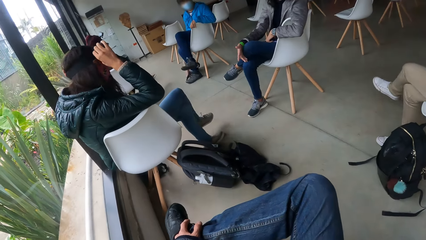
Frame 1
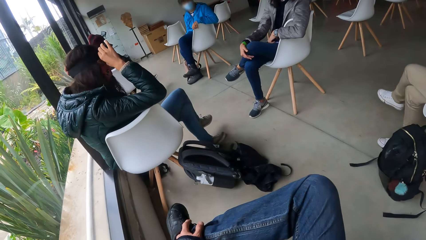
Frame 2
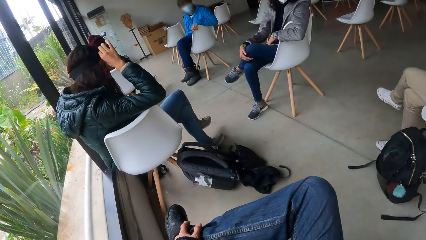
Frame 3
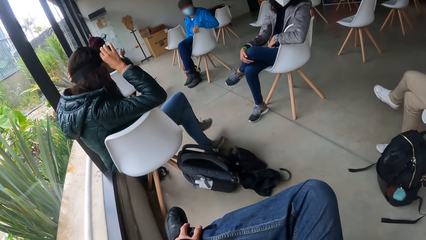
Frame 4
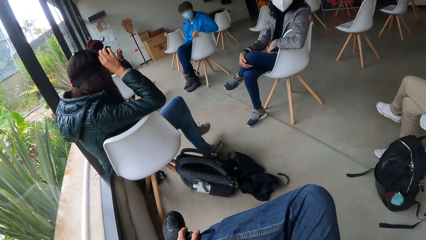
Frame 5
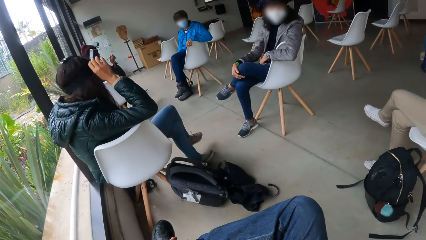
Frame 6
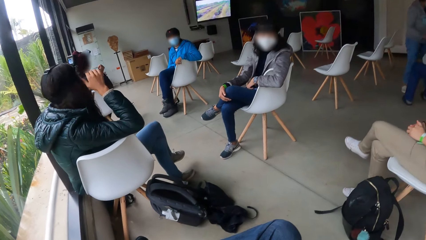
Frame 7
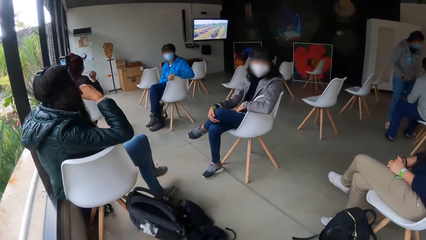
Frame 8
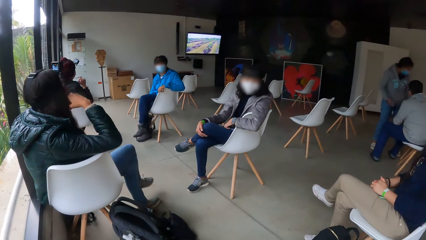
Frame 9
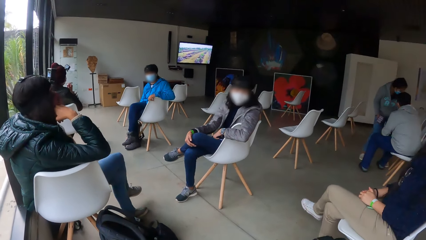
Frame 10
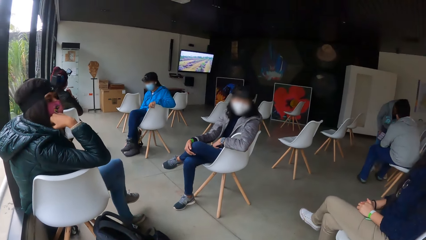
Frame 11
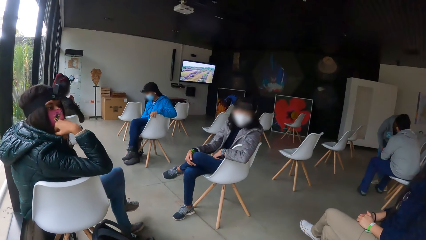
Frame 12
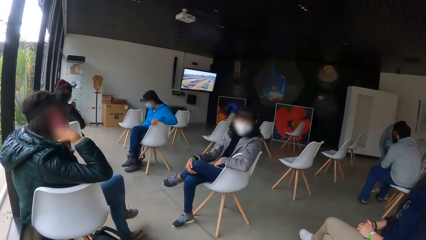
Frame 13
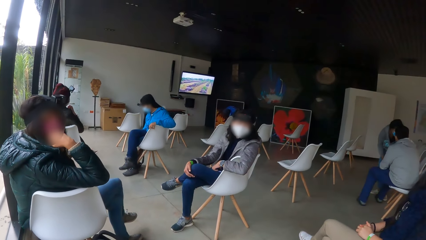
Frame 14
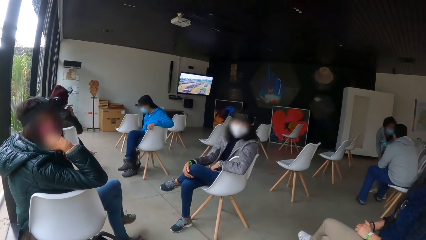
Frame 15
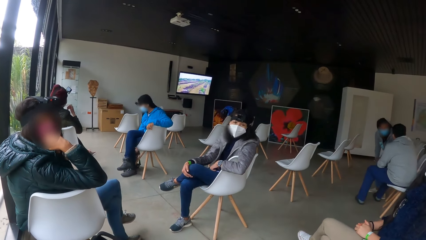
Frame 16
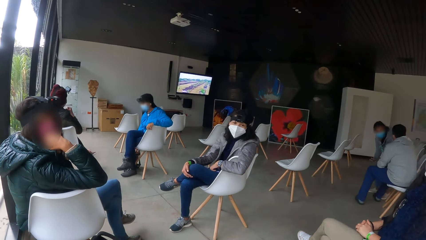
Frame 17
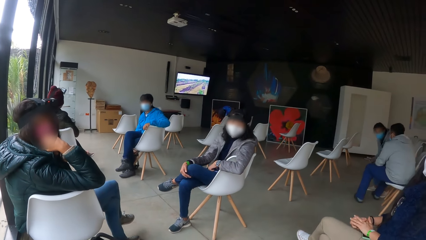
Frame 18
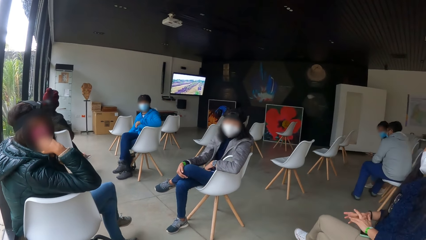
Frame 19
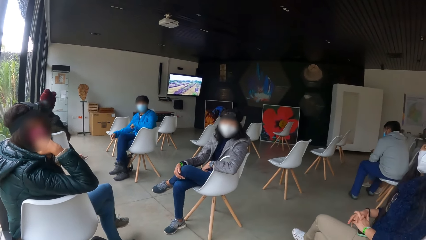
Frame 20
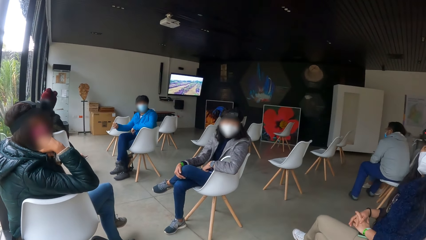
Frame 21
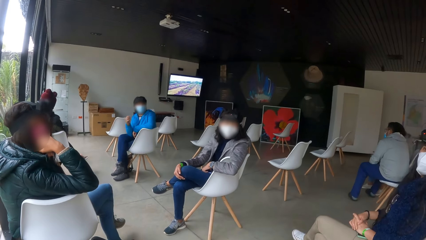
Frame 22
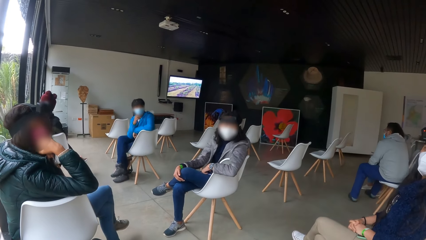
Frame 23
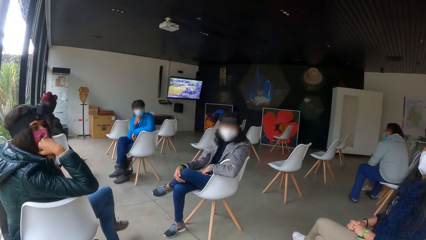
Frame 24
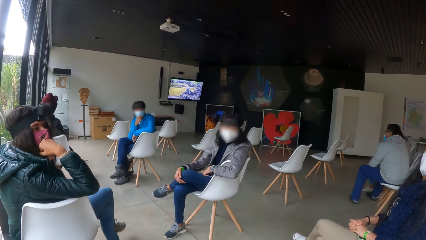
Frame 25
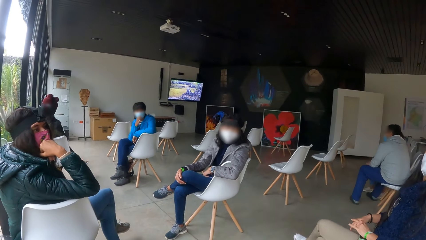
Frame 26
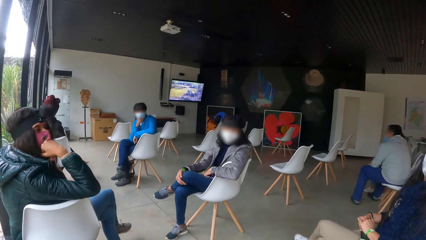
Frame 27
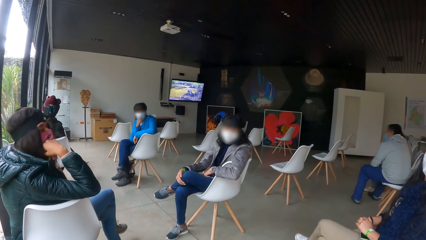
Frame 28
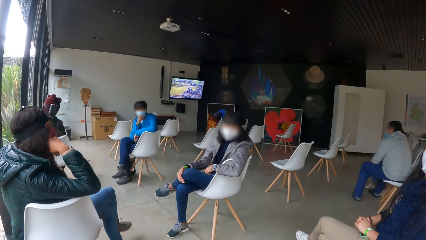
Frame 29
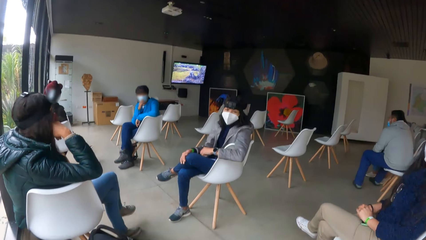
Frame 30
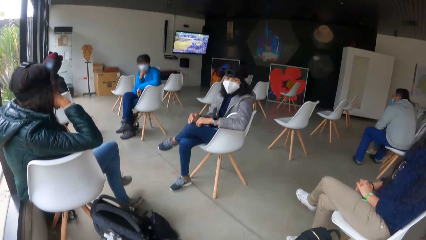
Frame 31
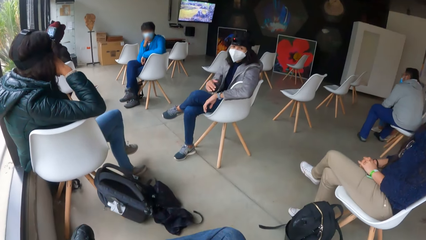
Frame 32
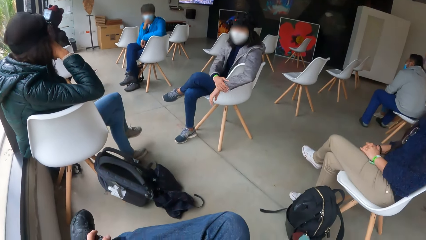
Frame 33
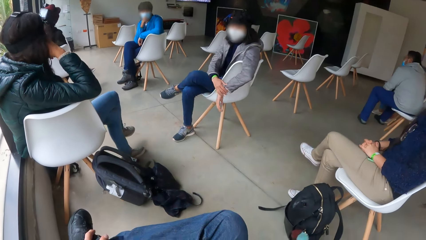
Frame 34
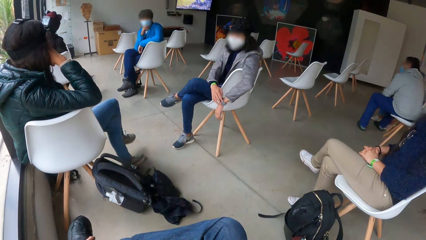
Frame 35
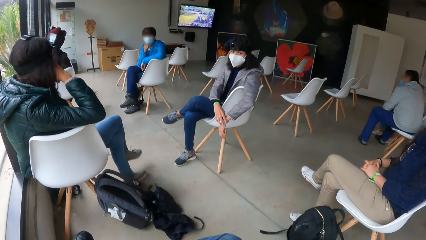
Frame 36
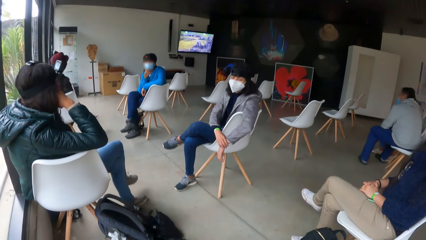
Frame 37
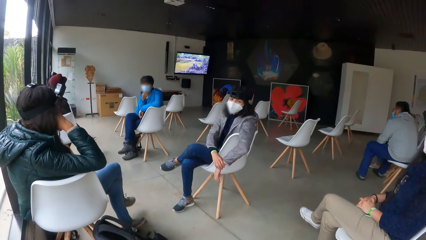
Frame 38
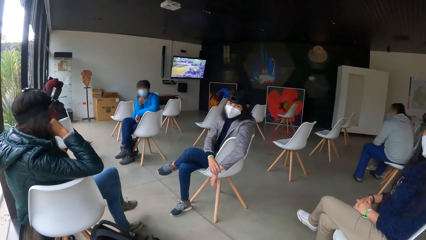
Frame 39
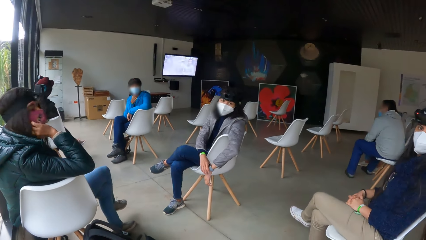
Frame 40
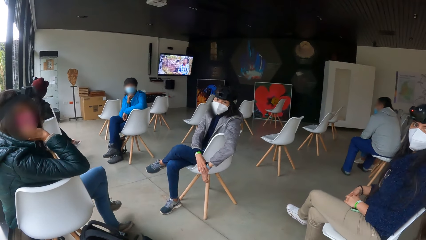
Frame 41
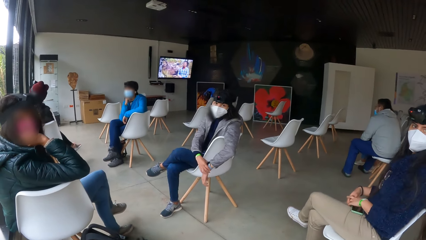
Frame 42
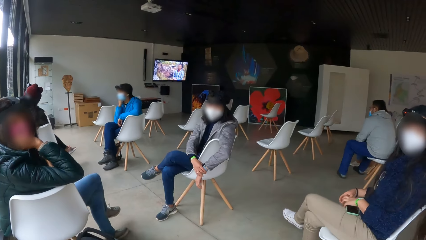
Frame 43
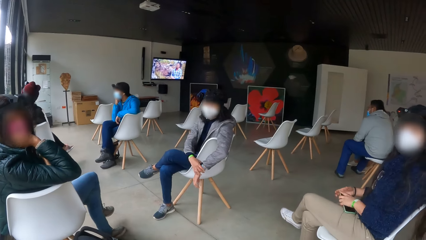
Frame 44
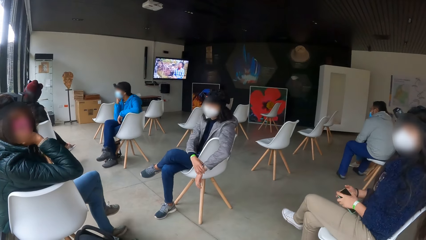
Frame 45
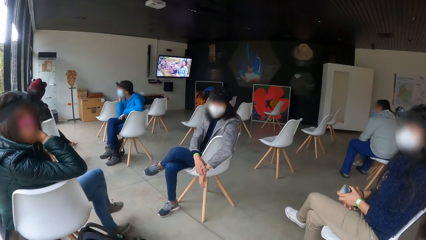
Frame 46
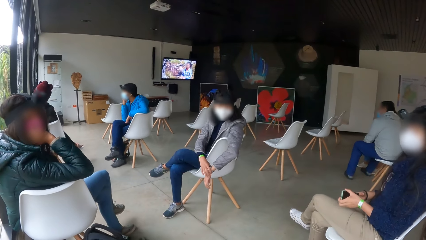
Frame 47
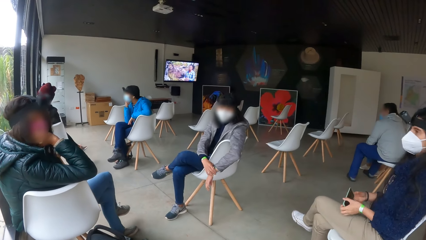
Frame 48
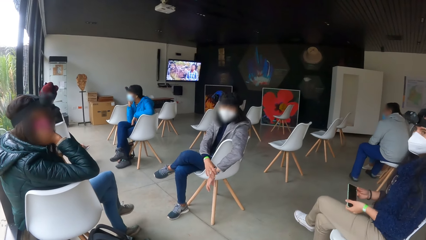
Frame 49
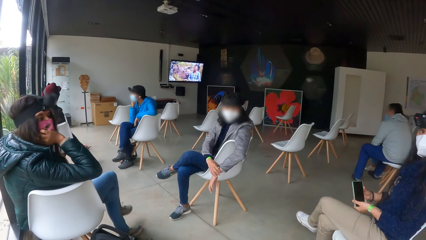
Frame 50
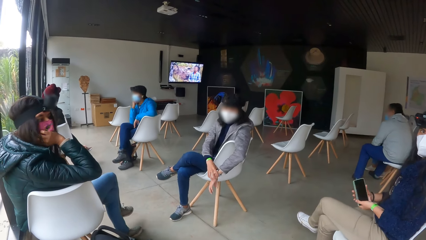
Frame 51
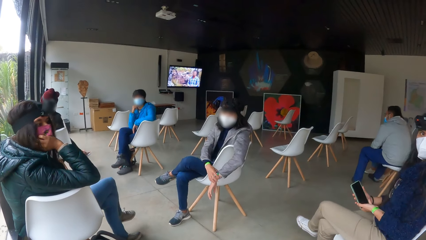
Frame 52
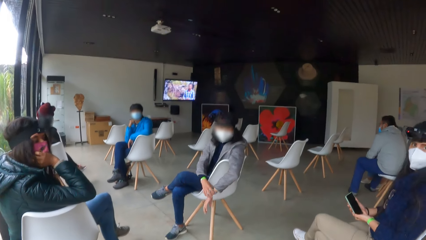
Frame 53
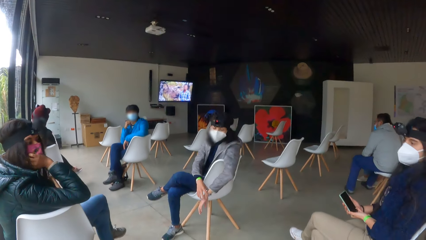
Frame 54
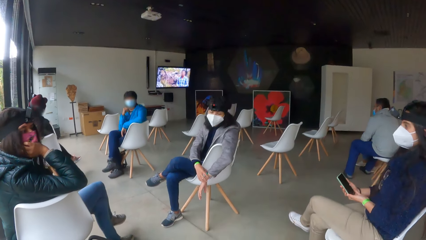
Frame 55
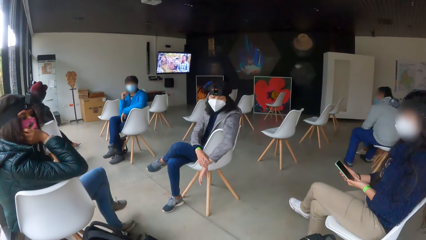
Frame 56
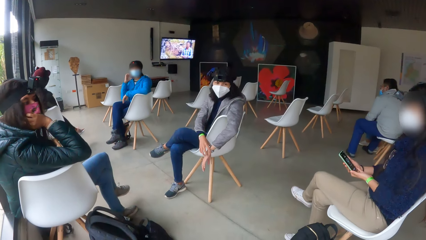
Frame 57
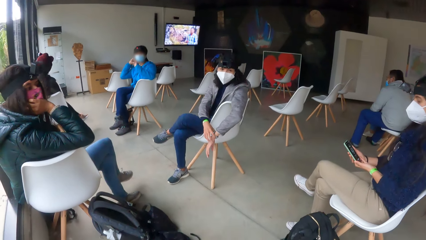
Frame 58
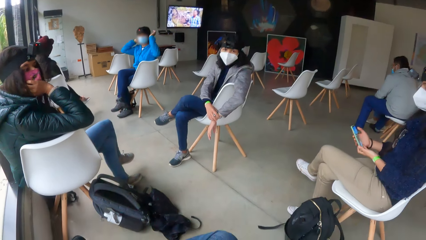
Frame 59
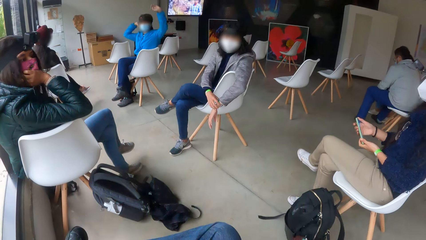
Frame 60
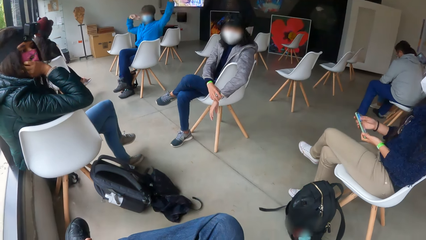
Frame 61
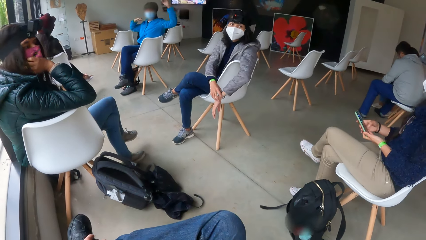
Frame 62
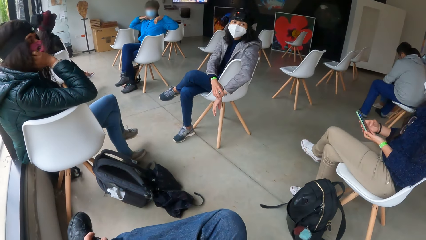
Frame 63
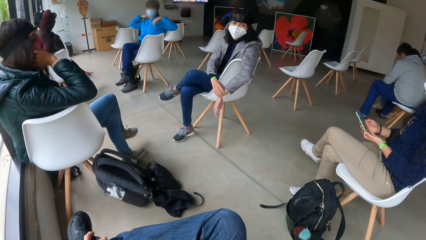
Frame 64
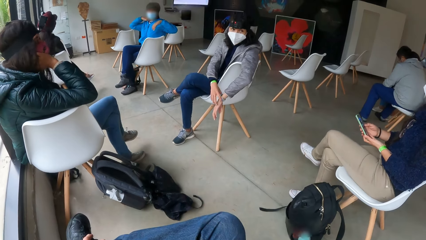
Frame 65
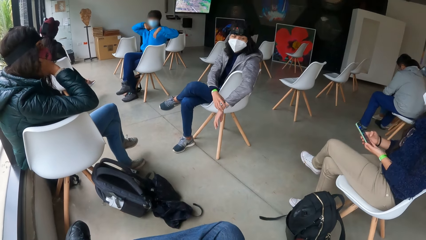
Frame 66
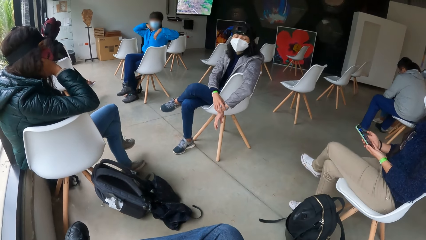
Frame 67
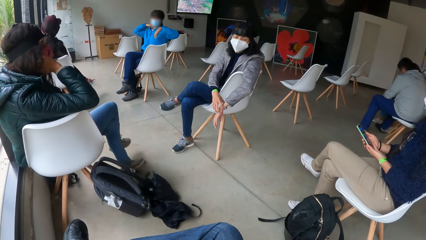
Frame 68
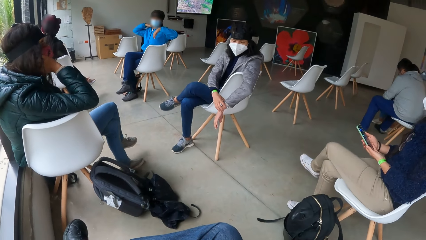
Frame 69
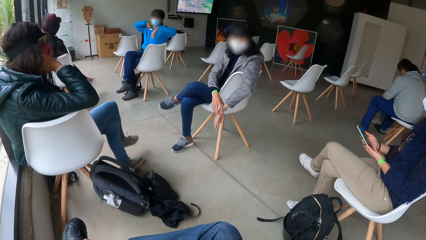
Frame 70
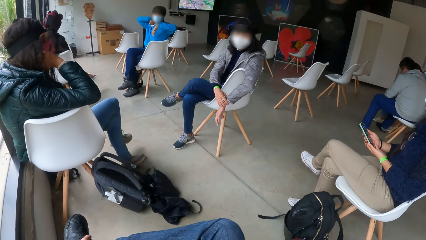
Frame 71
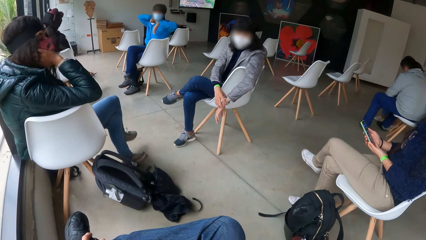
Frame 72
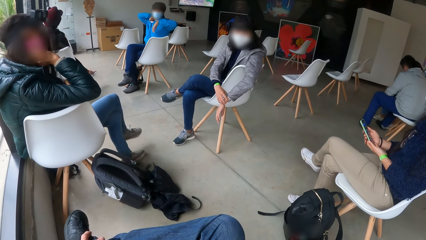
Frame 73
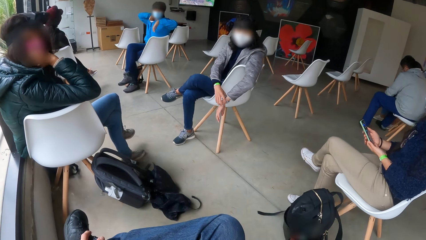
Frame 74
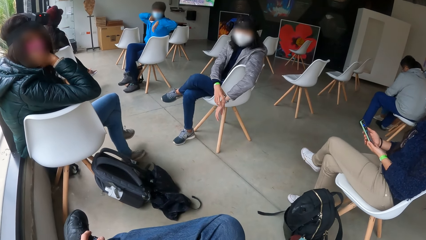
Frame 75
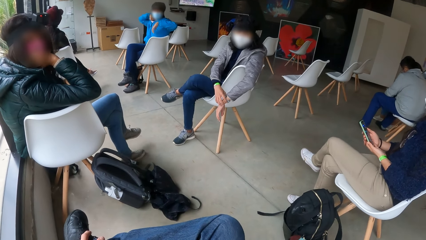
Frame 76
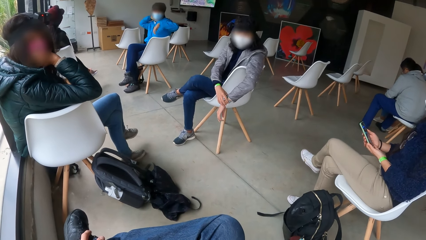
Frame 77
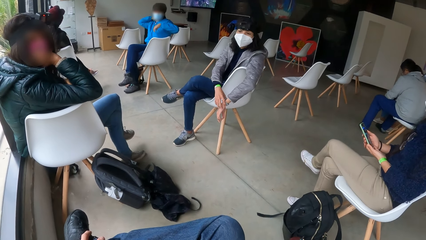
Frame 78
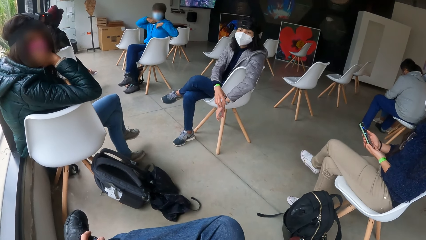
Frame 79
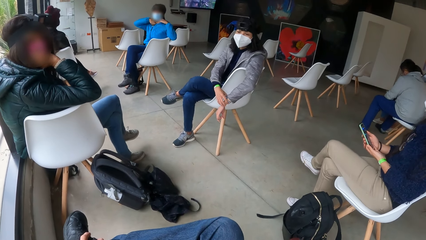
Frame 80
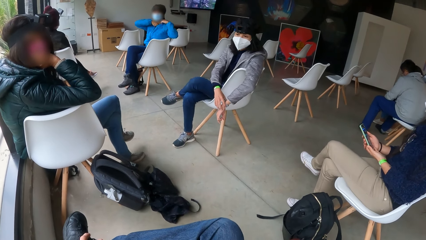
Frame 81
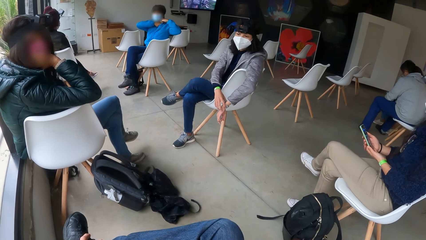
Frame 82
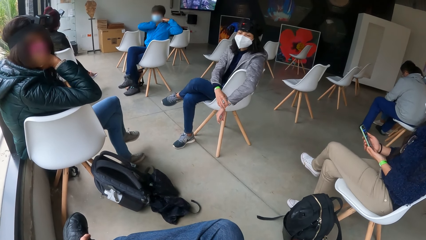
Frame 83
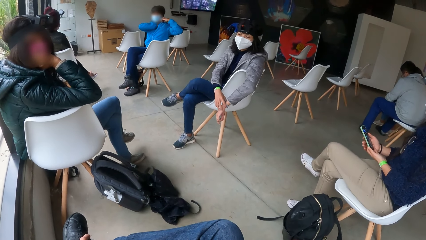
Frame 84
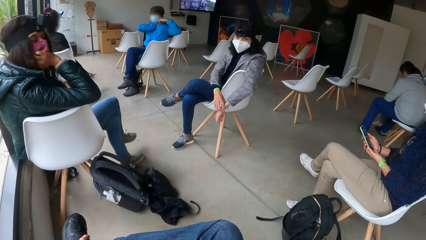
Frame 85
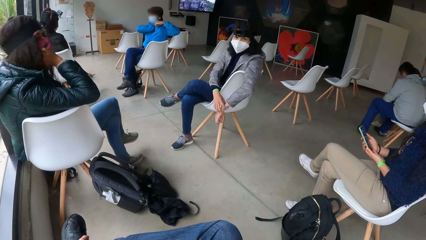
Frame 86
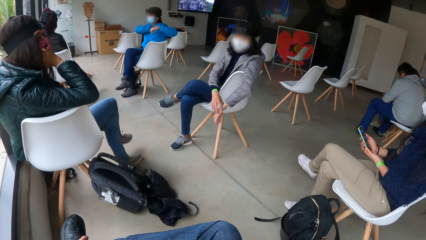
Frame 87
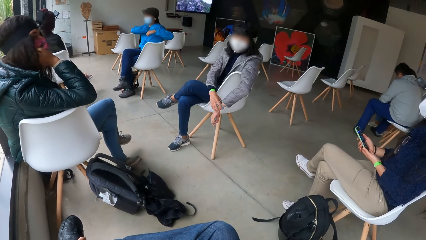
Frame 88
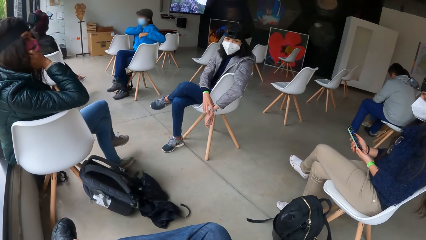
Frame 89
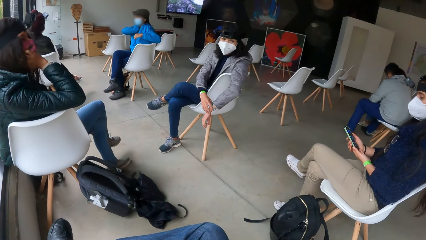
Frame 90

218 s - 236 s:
A woman adjusts the head strap camera on her head with her hands. Another woman adjusts a wristwatch on her left hand with her right hand. A third woman operates the mobile phone in her left hand with her right hand.
